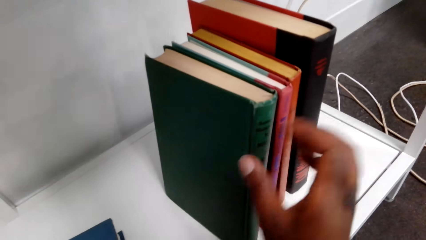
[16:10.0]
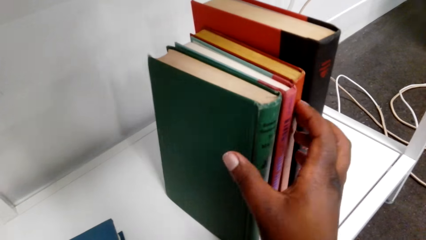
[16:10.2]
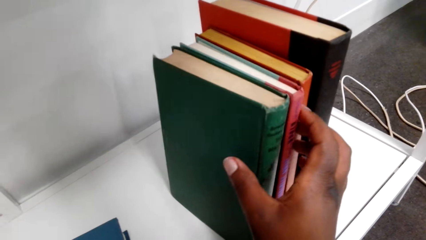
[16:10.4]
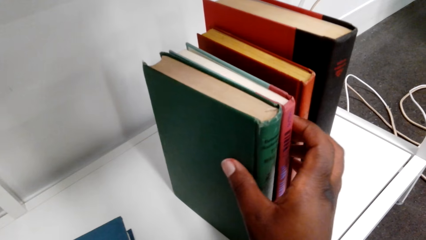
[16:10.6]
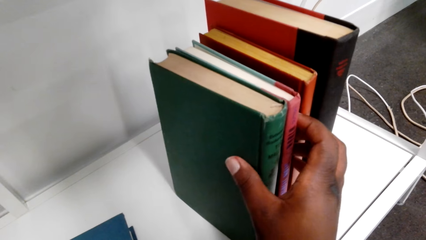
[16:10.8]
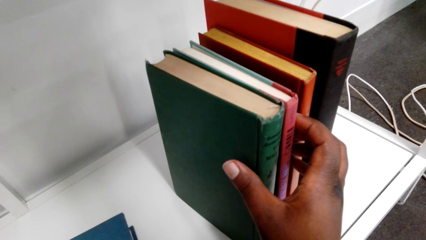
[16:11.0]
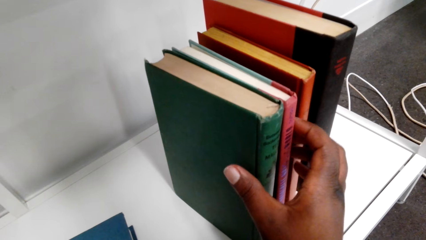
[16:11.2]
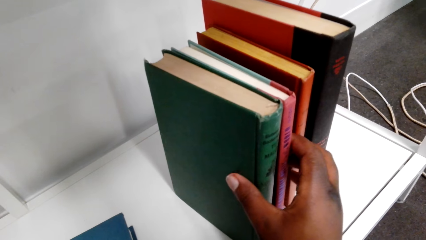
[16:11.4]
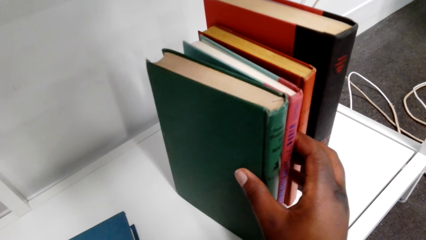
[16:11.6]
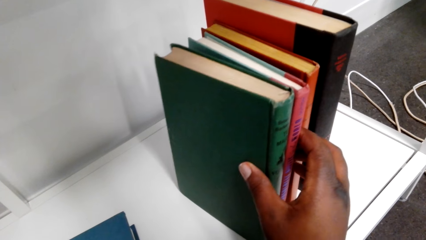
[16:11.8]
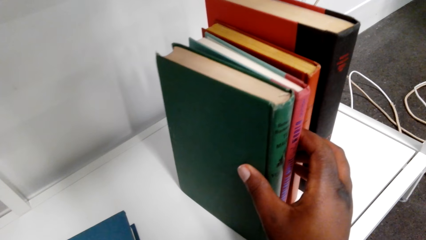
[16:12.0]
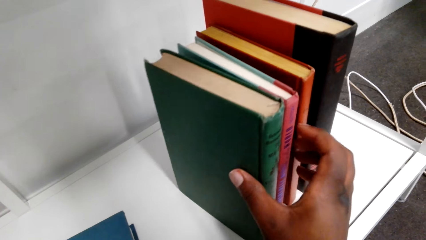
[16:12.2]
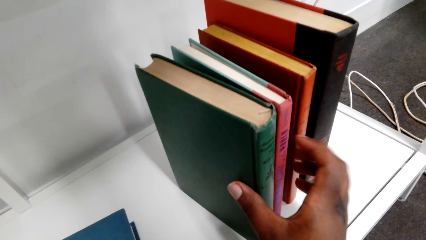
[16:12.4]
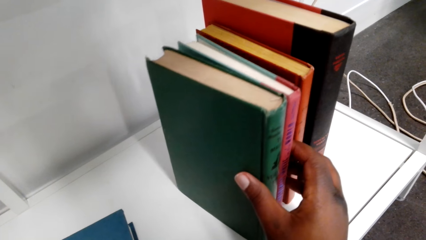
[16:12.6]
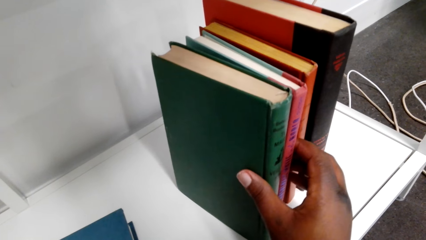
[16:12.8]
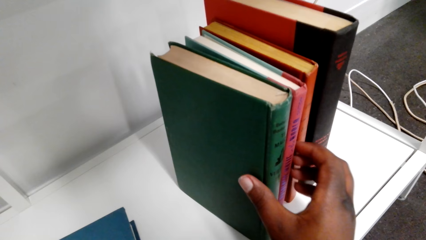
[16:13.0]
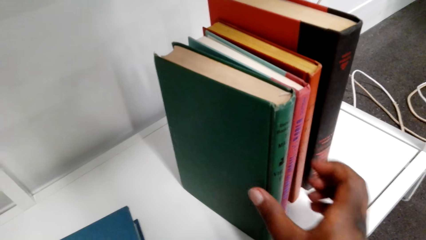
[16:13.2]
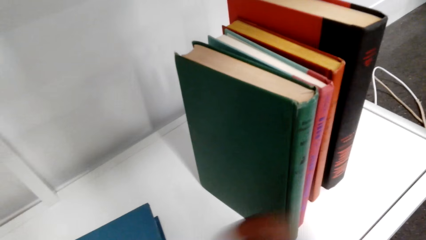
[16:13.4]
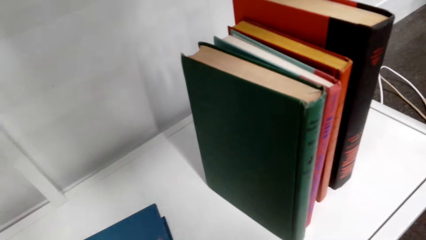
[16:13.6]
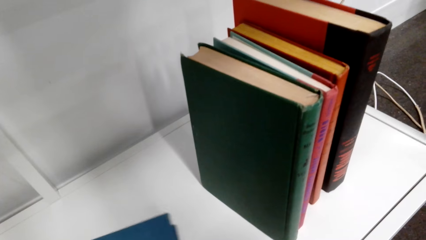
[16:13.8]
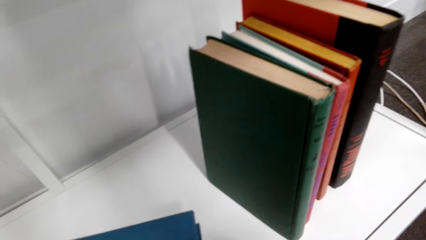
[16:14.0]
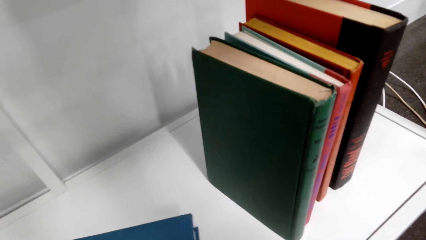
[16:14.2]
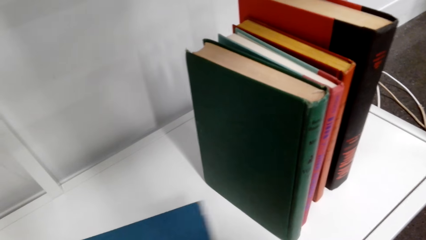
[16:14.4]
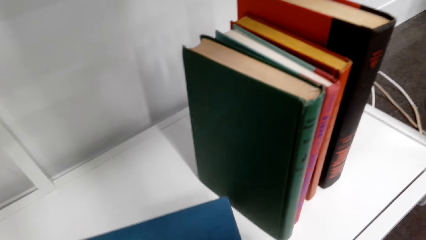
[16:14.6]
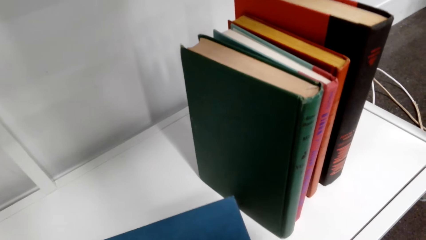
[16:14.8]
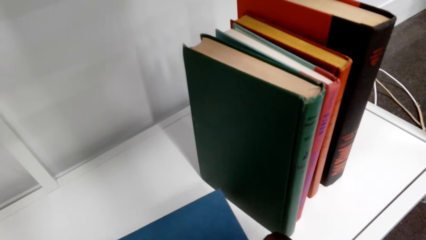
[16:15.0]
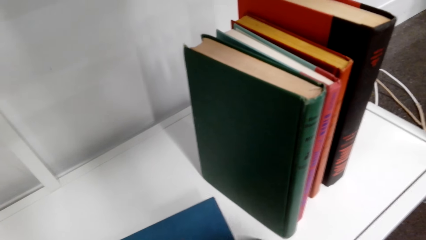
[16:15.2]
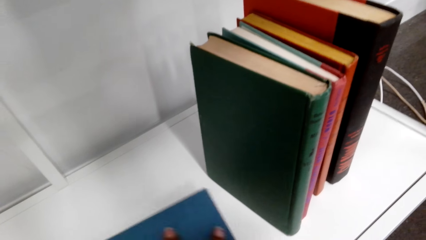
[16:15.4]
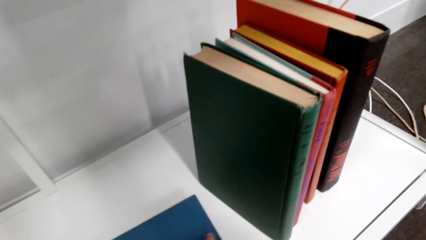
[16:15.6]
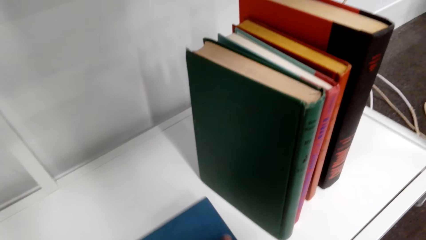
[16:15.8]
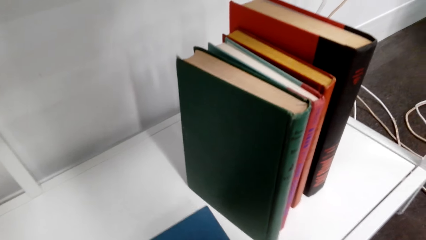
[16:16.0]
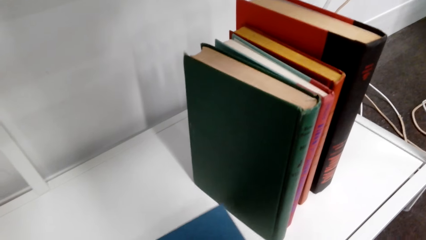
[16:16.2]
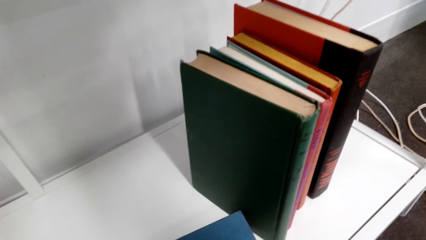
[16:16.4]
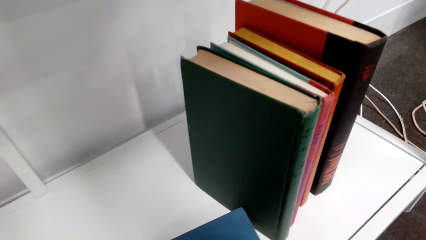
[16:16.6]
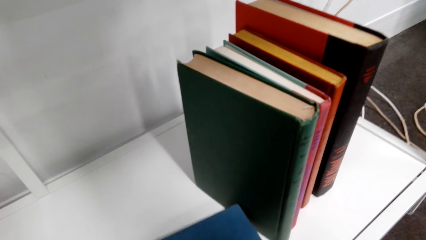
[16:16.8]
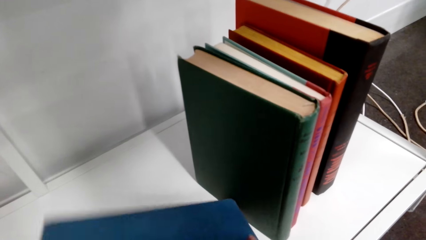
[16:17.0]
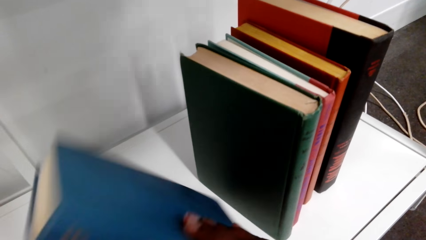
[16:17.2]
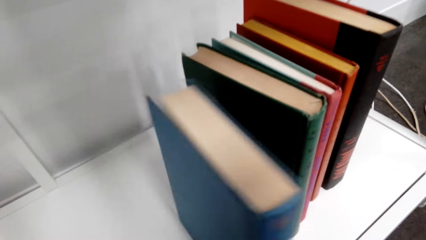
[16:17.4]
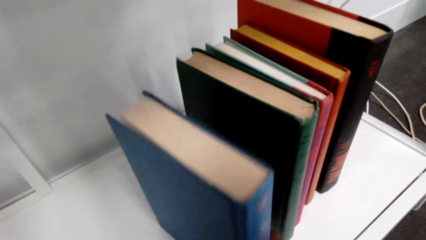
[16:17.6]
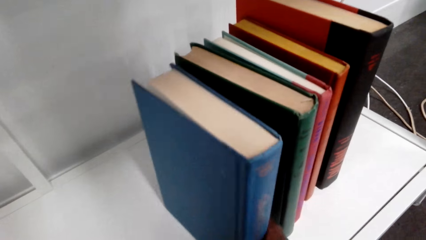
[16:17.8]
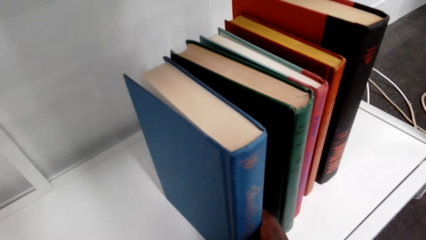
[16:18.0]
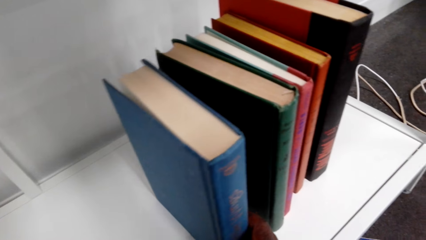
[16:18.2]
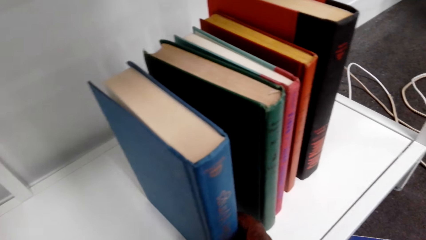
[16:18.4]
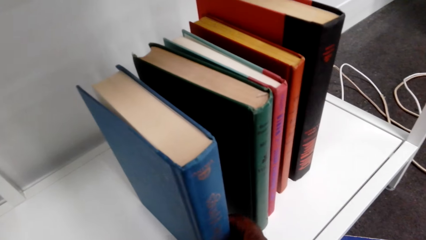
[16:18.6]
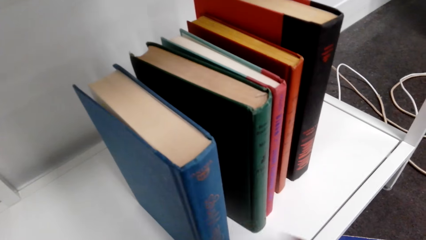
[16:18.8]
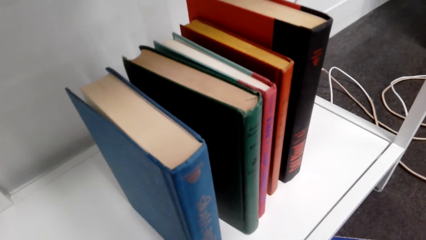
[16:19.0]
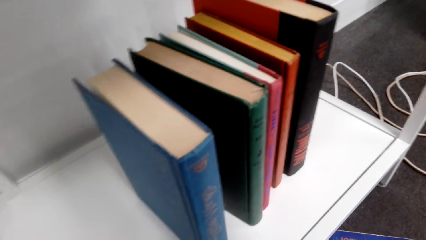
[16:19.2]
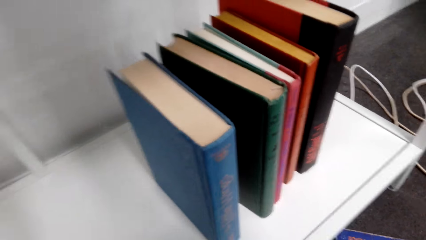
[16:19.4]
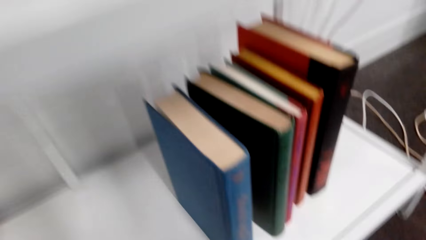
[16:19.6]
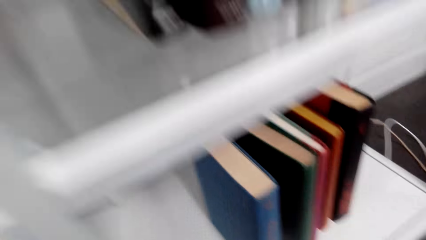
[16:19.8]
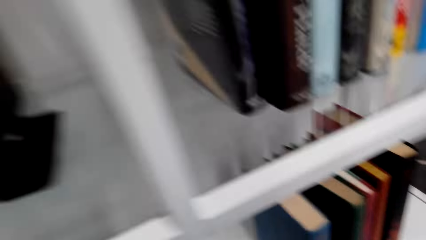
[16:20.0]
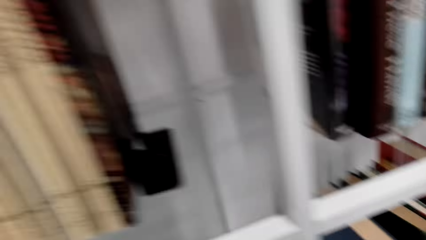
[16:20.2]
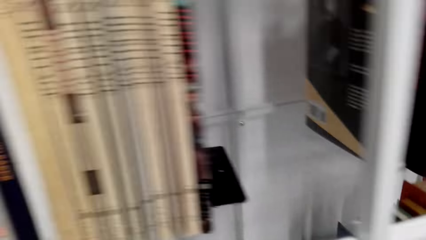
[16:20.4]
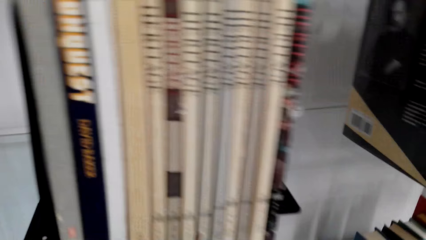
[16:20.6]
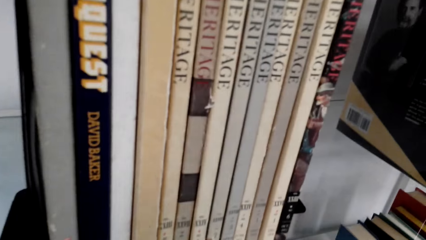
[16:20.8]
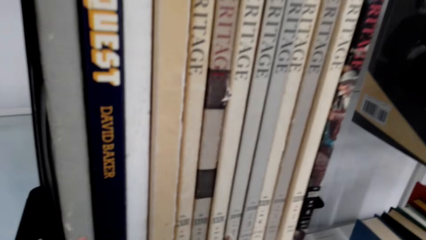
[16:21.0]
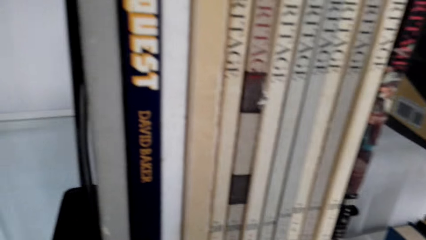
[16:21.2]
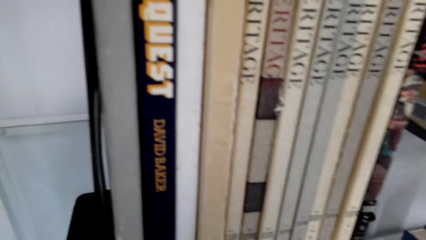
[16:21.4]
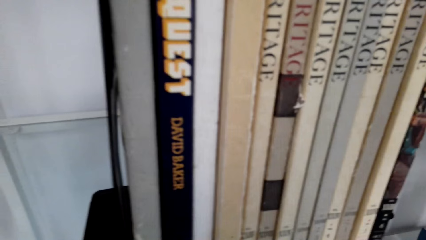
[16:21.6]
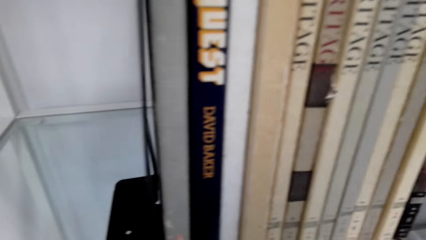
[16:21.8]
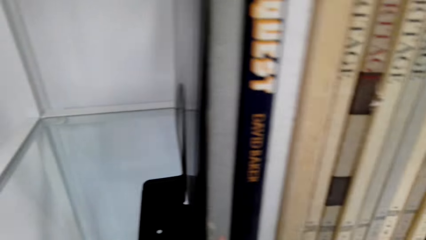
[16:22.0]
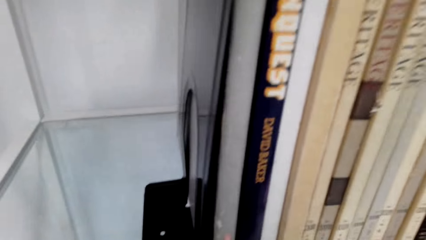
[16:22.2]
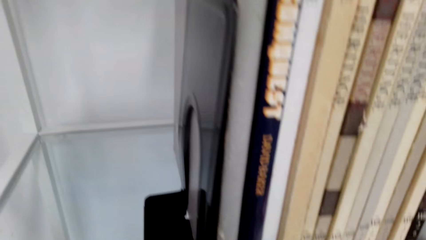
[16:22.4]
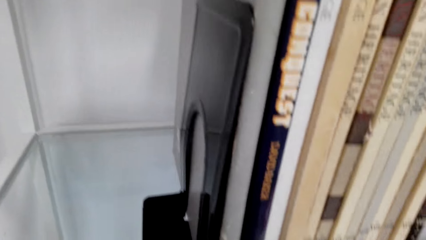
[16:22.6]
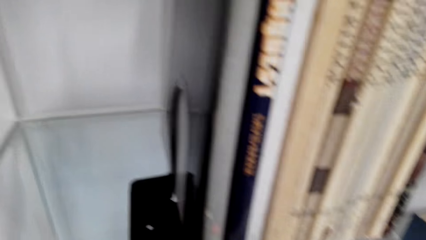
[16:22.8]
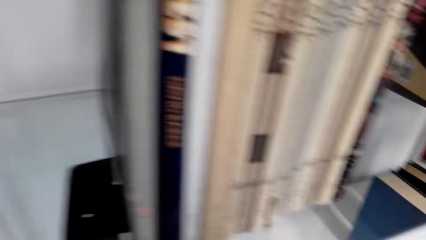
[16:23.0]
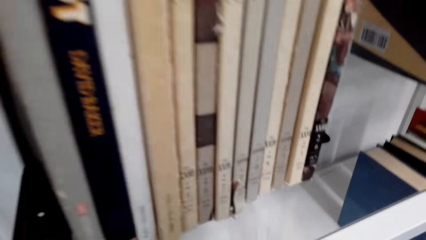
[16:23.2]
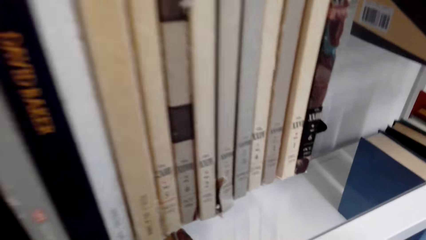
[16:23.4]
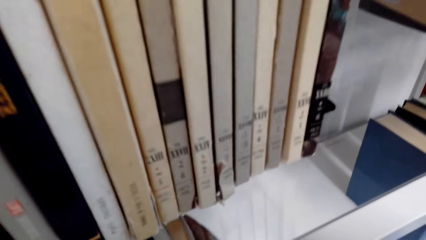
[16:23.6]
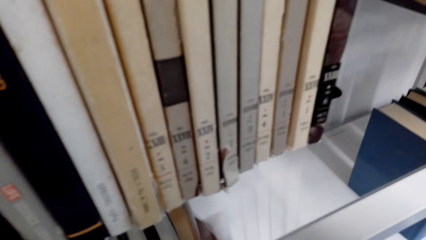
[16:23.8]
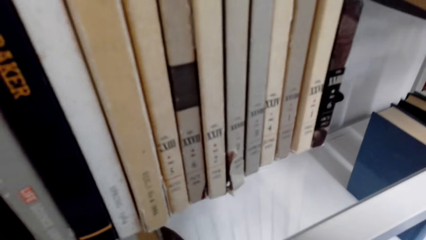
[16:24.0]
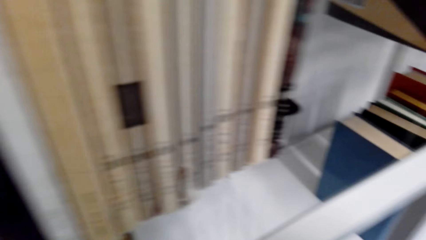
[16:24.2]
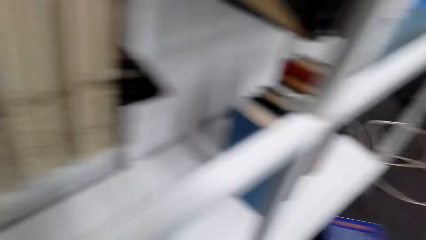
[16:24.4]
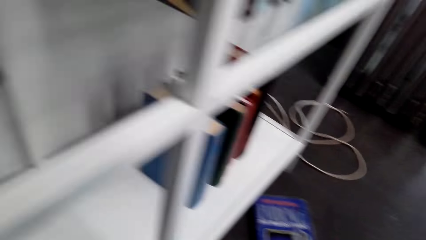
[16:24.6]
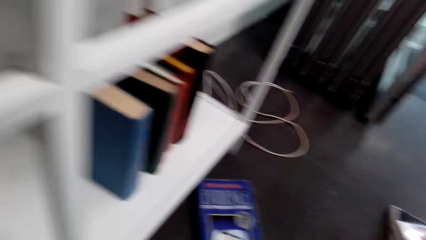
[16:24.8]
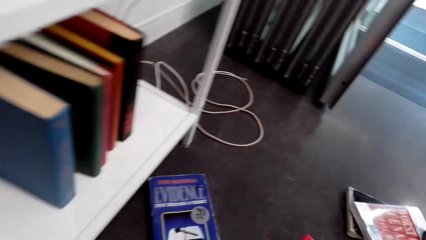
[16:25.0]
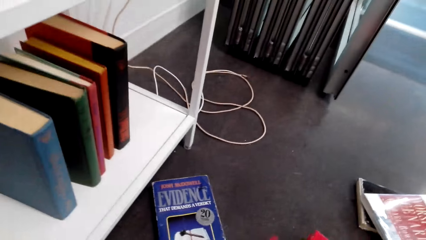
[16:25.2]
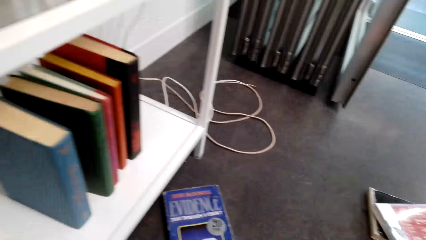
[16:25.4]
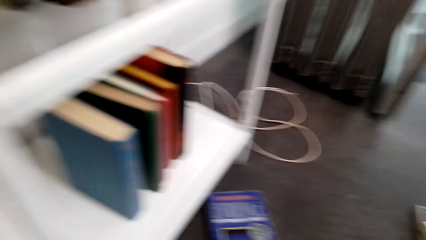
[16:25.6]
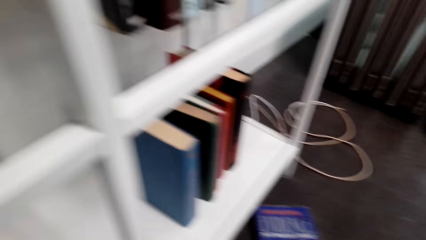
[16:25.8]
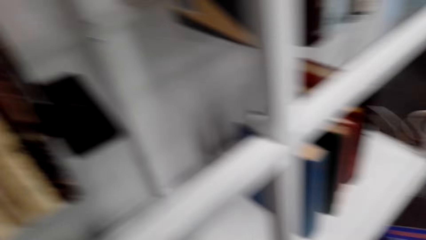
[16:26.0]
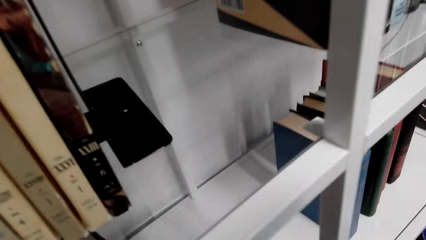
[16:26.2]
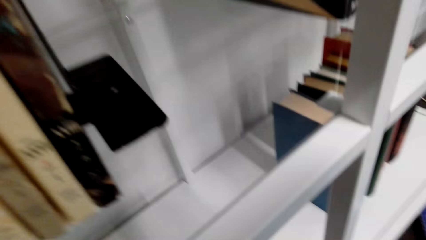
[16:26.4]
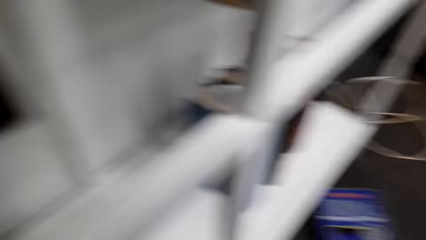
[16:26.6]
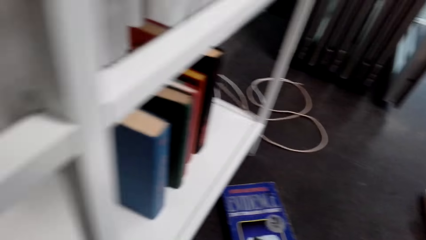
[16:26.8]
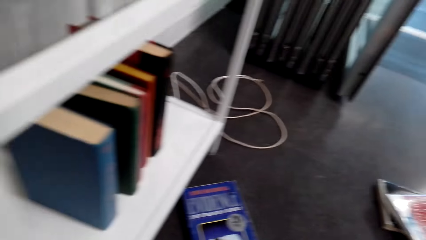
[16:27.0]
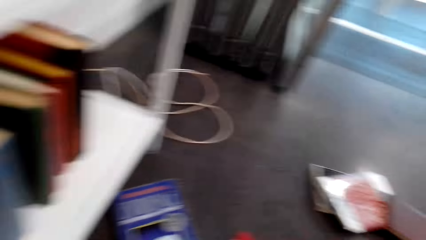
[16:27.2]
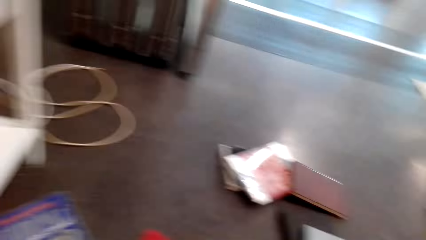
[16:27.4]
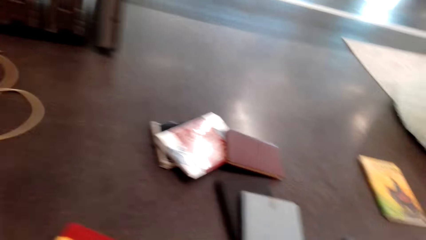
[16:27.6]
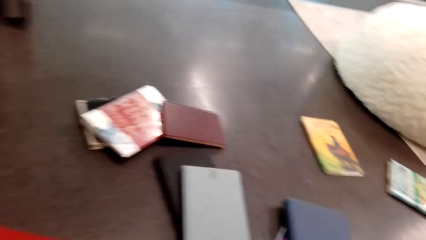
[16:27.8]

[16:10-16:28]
The camera wearer touches books. They pick a book. They look around the bookcase. They pick a book.
